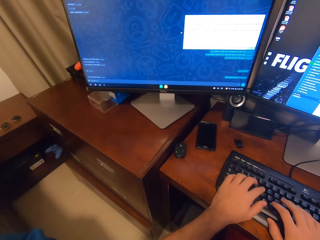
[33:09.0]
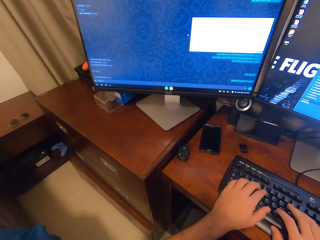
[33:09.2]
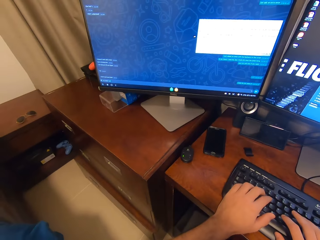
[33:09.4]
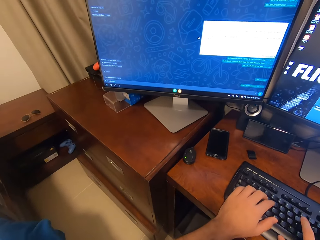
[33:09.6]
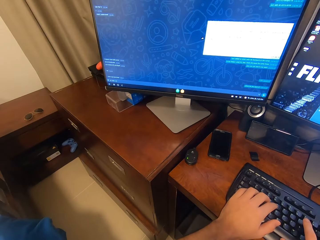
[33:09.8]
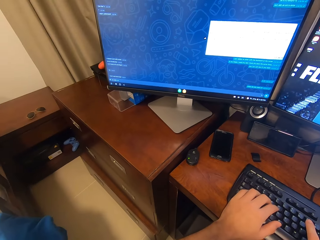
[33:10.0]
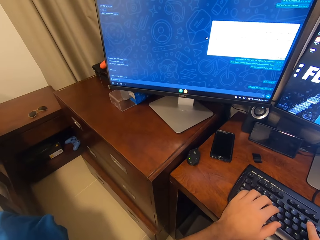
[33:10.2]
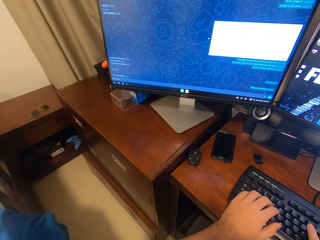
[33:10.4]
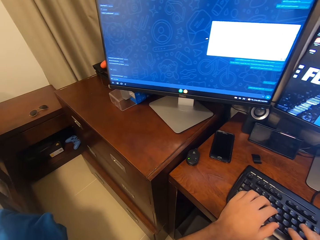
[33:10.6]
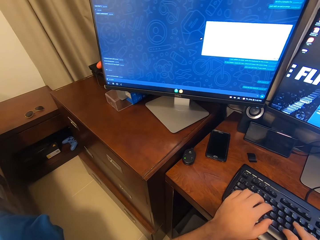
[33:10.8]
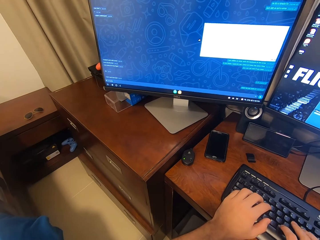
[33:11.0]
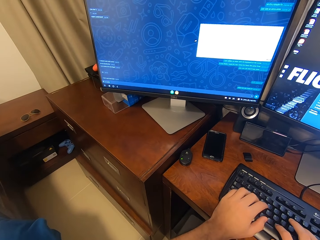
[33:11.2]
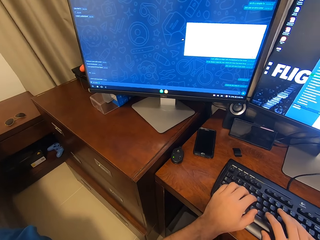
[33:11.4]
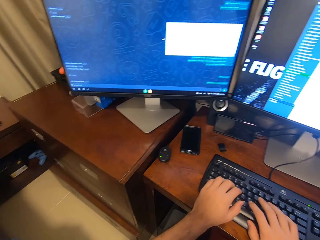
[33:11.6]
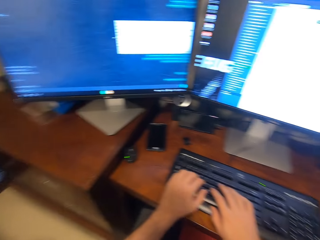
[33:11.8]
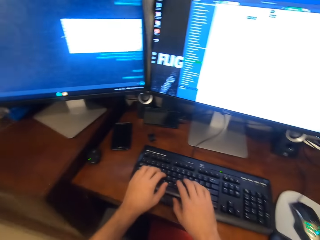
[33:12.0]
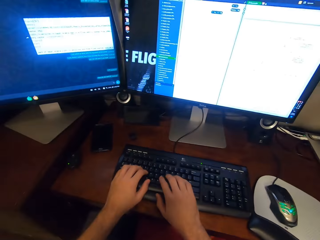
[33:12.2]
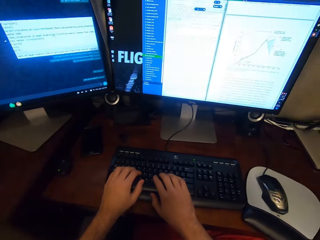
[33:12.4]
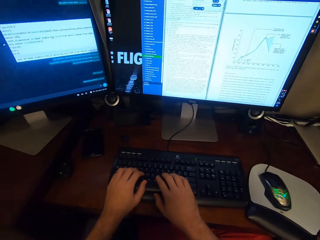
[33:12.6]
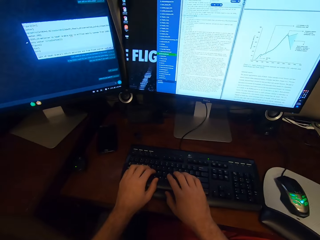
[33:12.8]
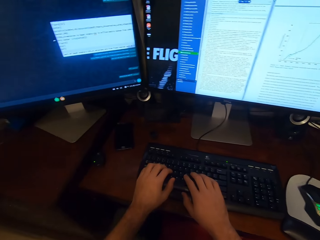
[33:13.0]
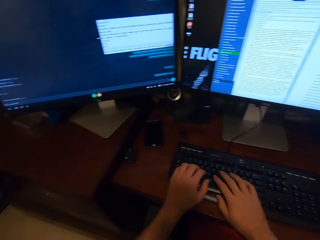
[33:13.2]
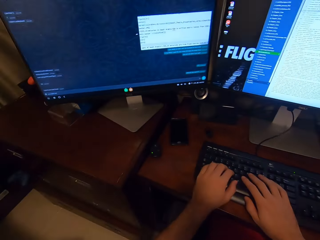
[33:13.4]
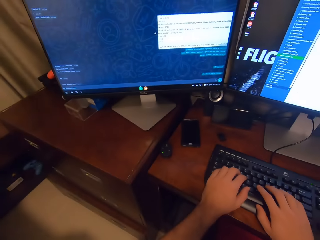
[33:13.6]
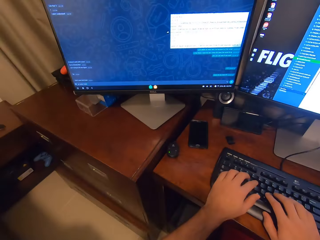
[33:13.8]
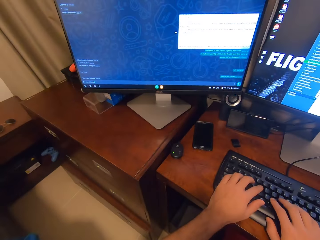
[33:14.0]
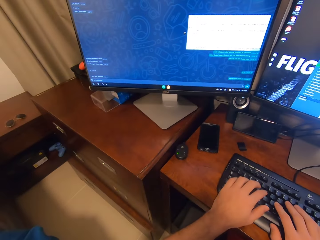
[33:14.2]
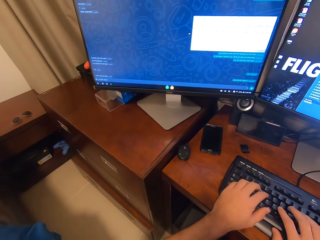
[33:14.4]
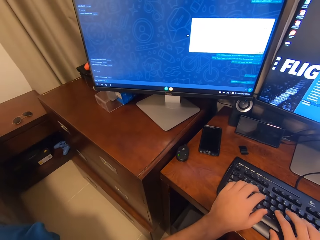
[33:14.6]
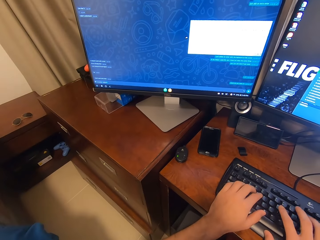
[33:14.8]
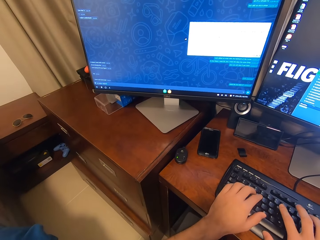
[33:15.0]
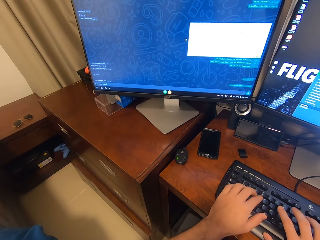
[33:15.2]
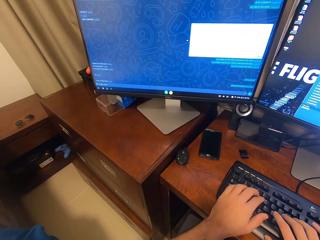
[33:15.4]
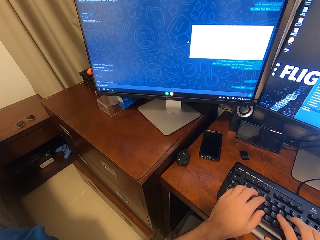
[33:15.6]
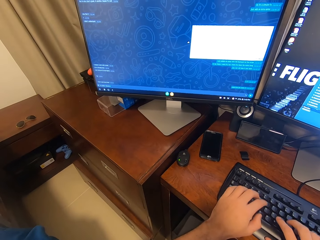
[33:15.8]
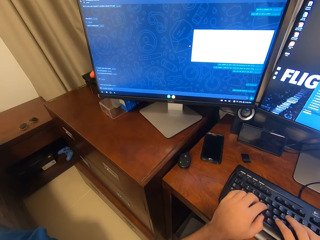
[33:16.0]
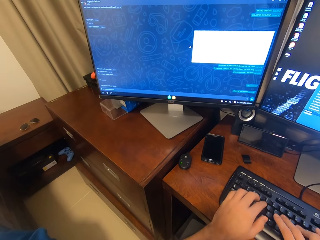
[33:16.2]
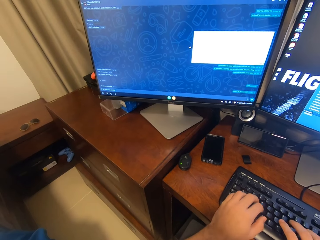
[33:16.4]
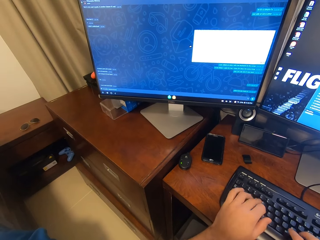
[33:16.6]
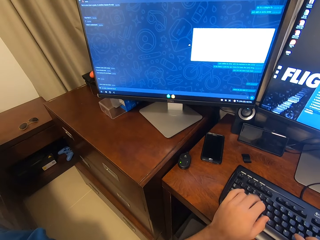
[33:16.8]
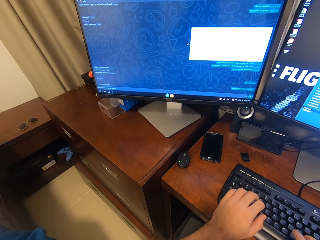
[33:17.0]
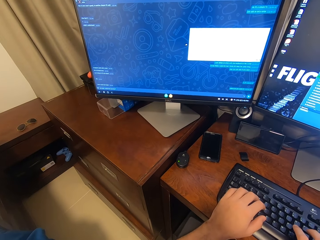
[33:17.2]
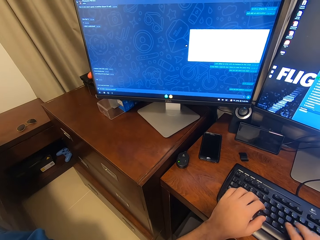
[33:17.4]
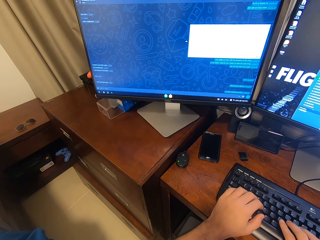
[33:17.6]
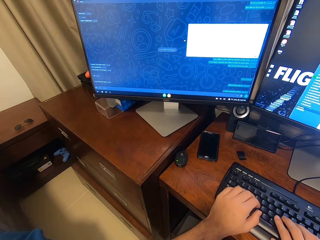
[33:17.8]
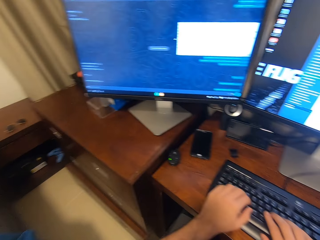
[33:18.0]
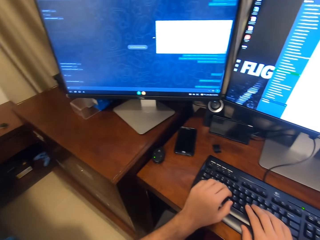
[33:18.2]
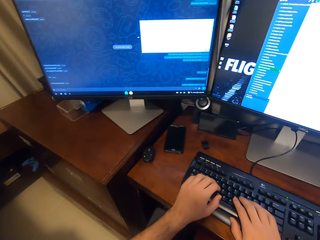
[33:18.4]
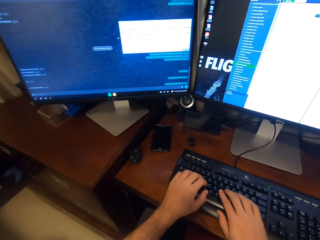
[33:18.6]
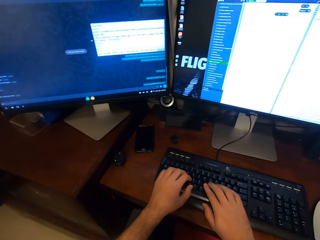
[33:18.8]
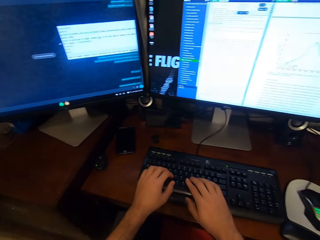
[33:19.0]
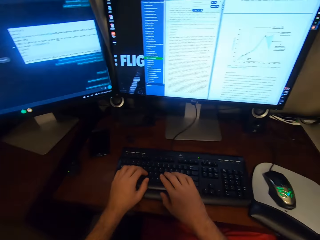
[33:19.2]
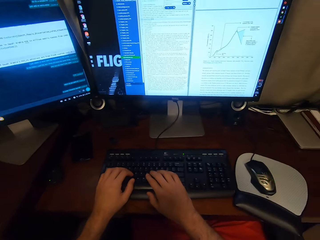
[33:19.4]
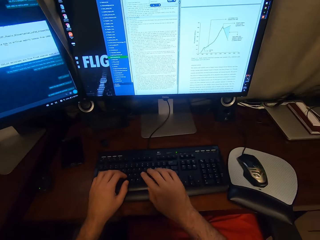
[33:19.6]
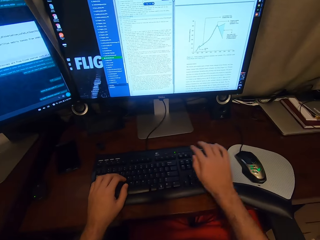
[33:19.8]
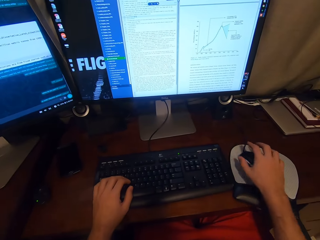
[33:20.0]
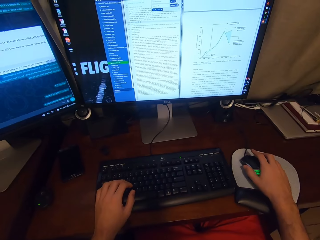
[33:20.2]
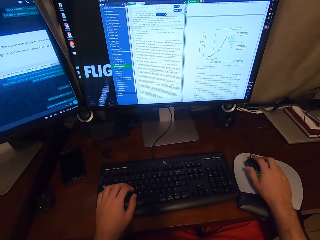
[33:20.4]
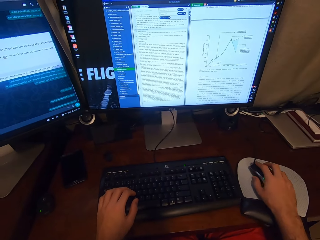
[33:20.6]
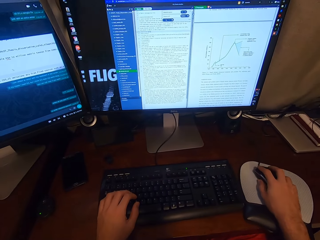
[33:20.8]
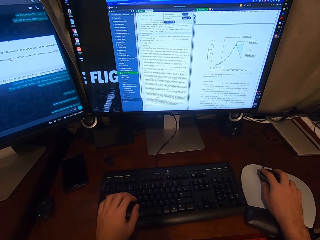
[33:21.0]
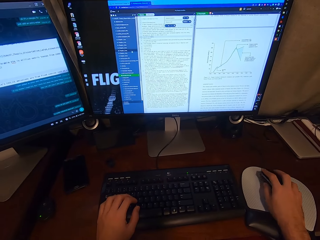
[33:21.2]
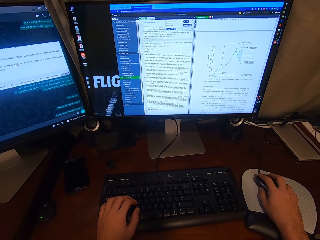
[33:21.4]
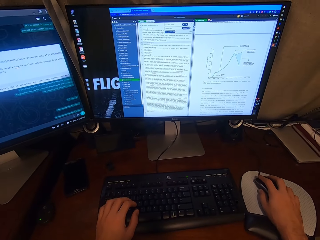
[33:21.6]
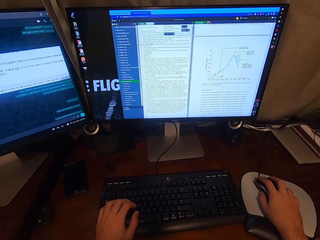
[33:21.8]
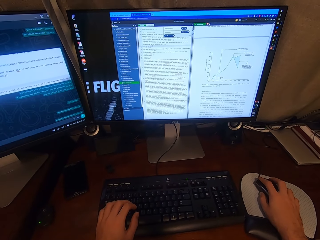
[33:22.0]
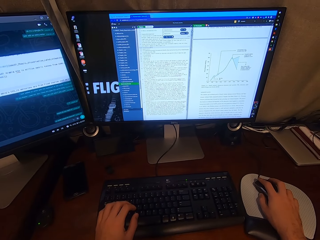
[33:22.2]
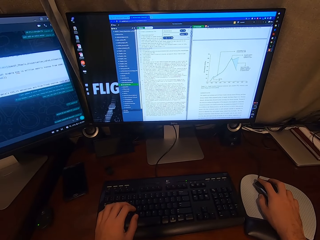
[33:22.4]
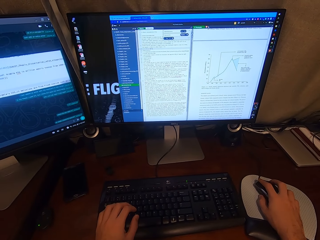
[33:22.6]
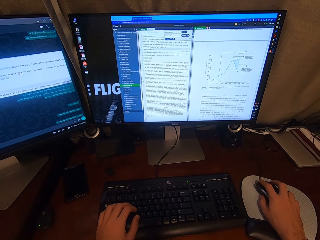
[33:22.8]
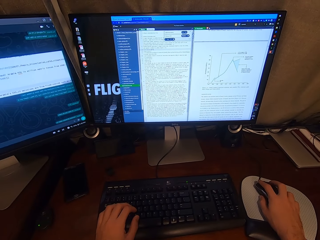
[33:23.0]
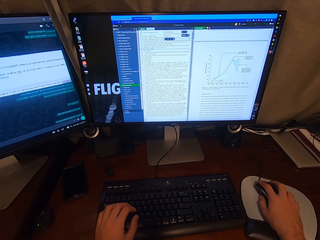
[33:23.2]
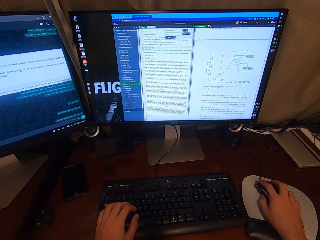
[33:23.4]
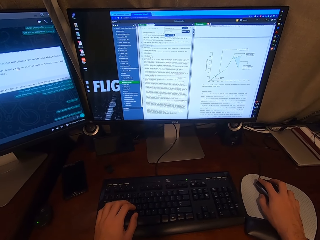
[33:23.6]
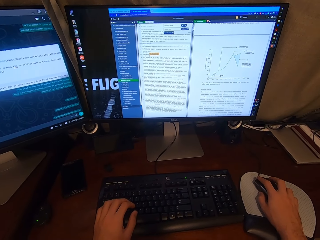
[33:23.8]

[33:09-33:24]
The camera wearer holds the USB mouse attached to the desktop computer with his right hand. He looks at the computer.

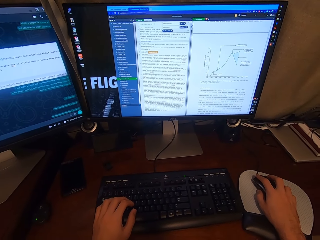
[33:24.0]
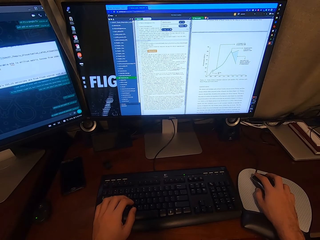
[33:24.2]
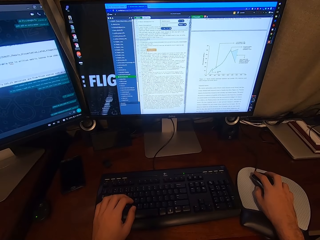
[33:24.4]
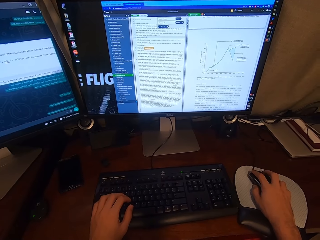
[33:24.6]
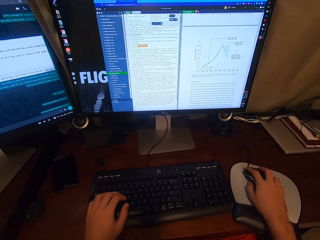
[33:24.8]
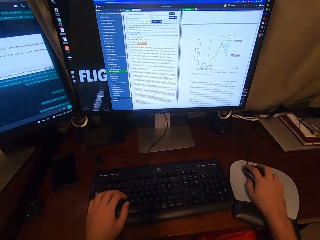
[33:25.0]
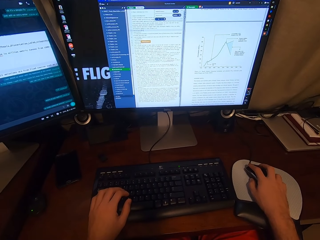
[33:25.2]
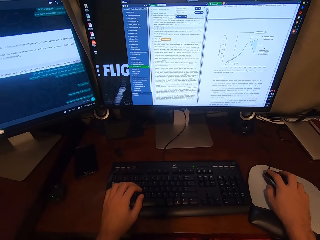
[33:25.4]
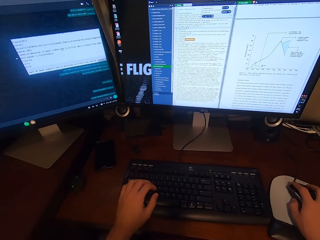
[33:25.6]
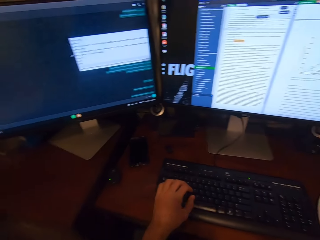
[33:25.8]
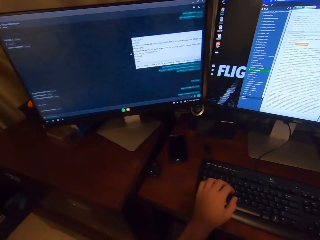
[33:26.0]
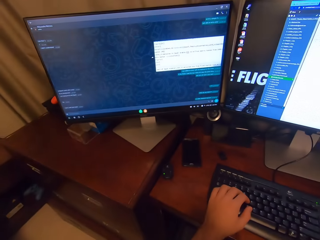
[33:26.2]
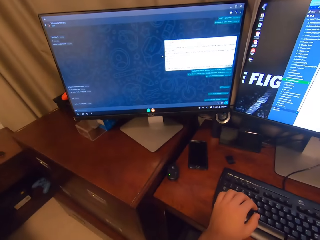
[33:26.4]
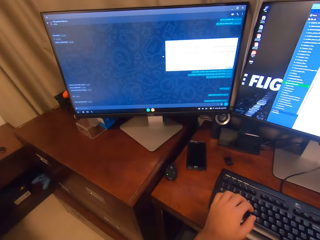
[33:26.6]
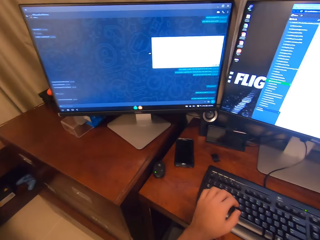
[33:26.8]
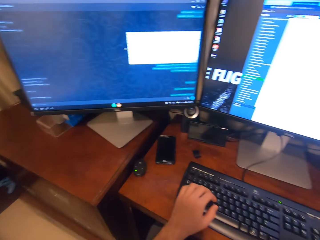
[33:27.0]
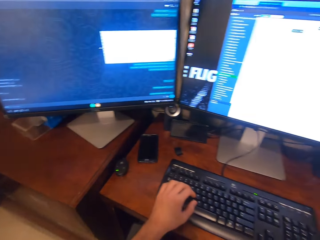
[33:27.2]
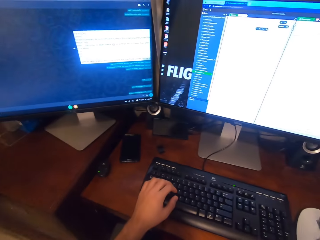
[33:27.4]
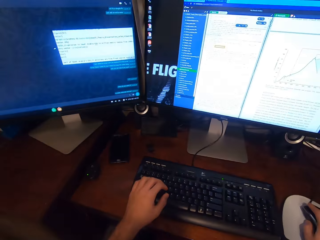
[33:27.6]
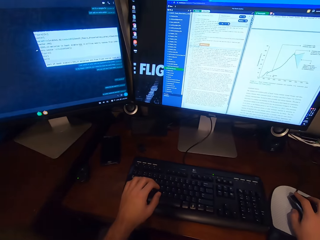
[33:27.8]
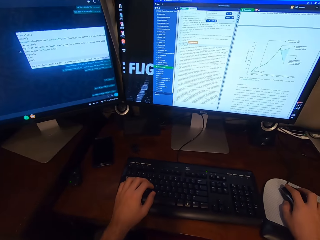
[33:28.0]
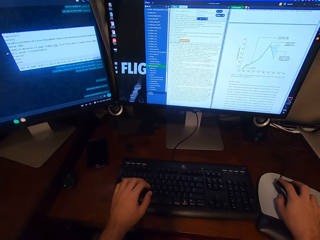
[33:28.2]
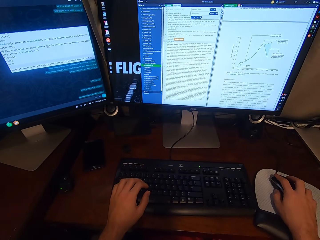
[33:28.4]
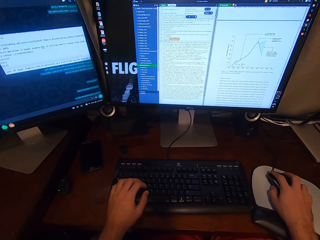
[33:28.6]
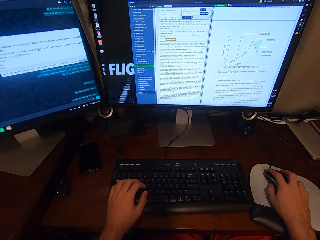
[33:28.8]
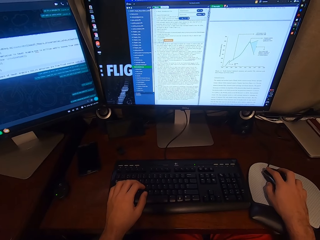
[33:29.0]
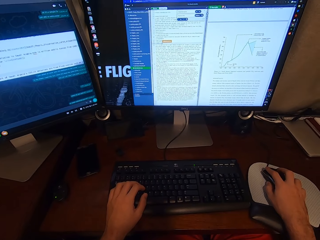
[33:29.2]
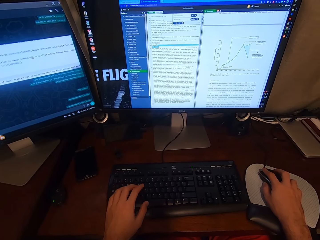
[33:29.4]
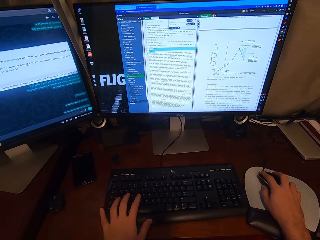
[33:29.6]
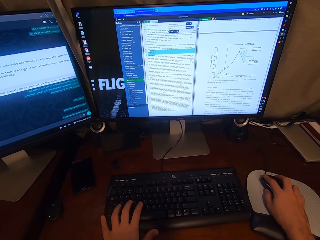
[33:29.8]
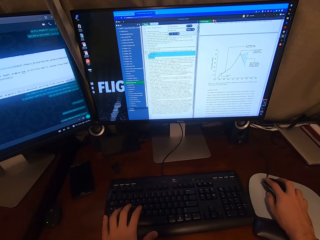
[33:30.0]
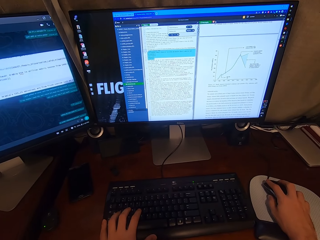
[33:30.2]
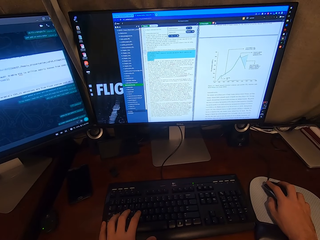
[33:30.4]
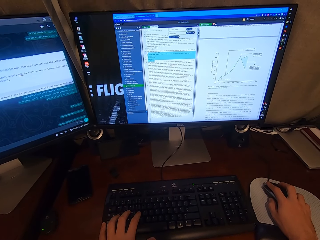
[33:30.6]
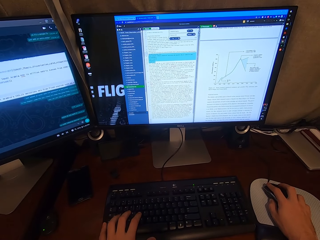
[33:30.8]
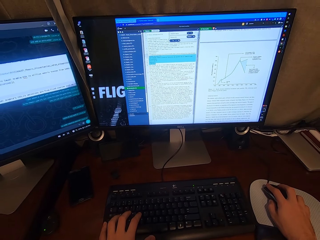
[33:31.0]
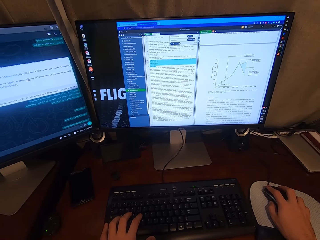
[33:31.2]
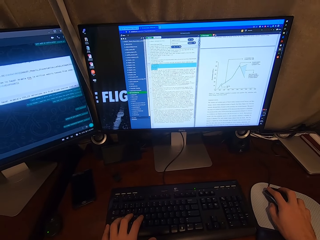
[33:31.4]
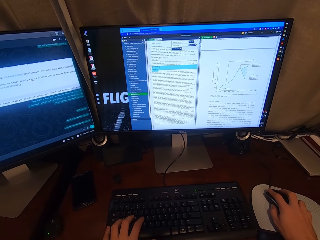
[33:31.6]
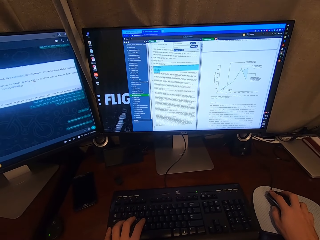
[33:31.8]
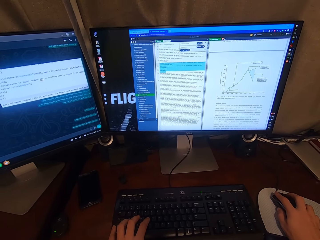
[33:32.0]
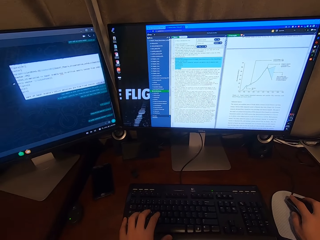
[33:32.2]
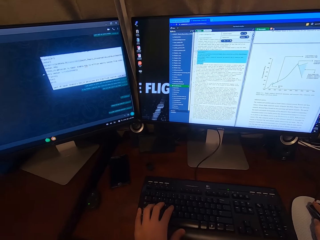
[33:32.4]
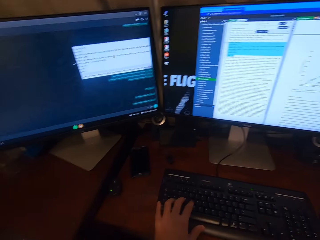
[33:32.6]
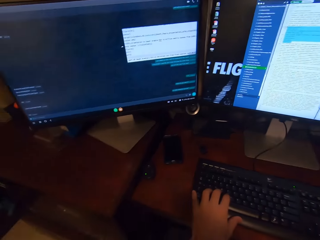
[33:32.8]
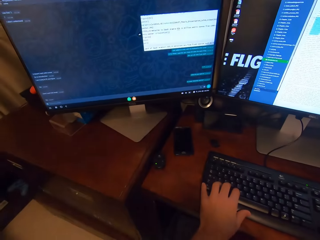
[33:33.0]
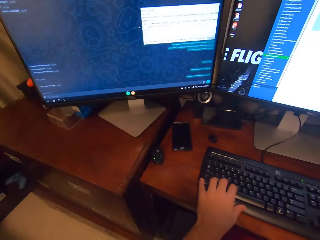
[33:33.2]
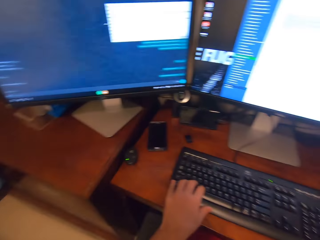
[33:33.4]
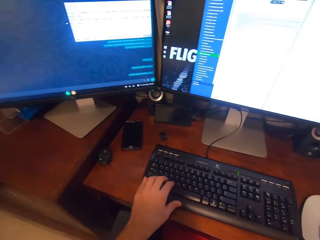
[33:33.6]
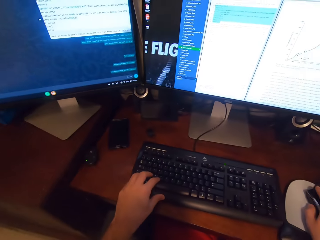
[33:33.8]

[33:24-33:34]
The camera wearer clicks on the USB mouse attached to the desktop computer with his right hand. He scrolls the computer.
